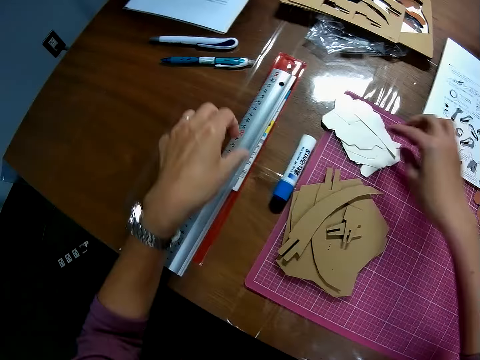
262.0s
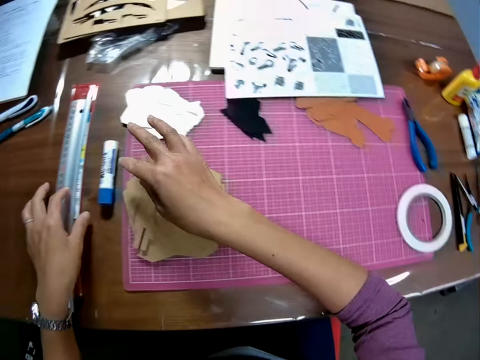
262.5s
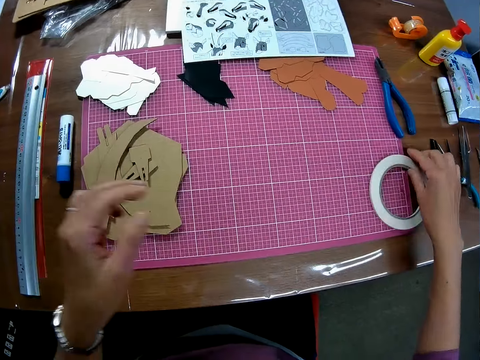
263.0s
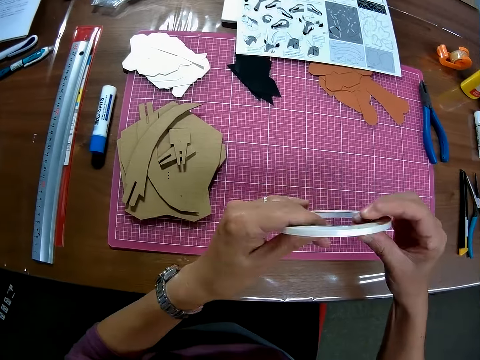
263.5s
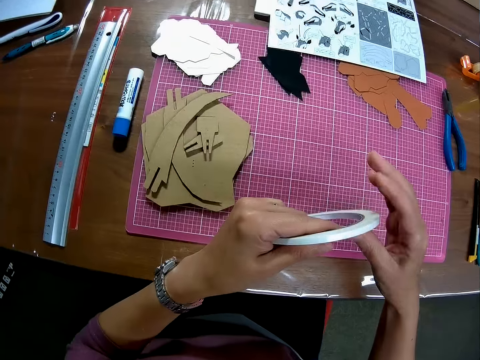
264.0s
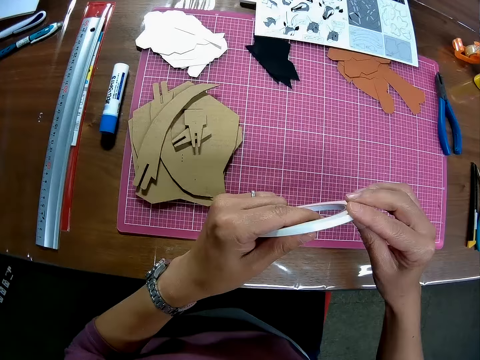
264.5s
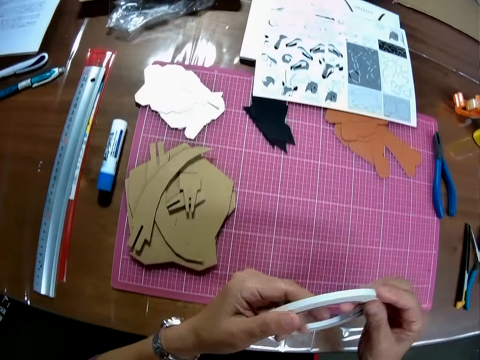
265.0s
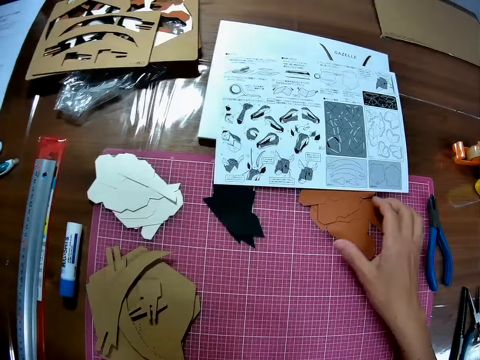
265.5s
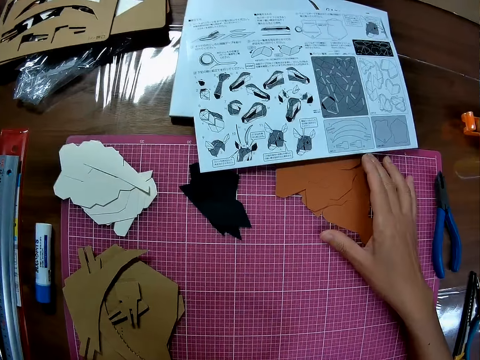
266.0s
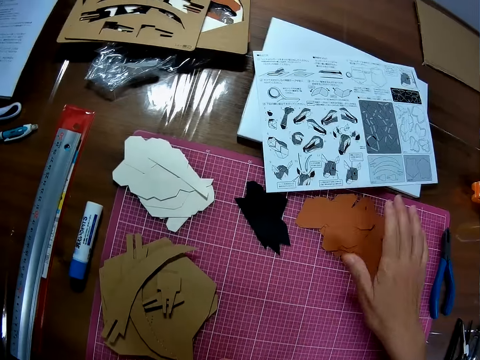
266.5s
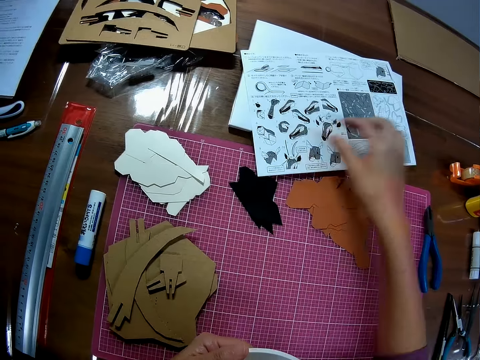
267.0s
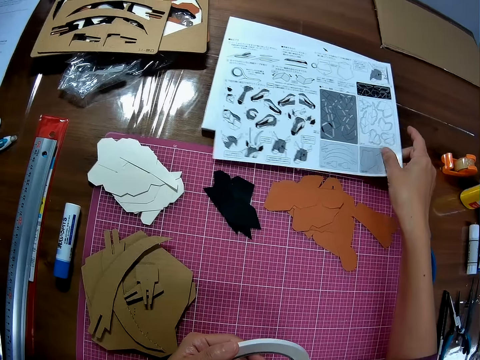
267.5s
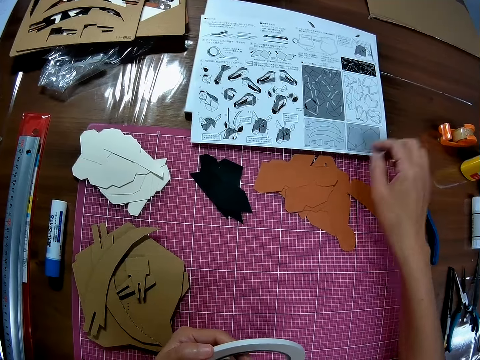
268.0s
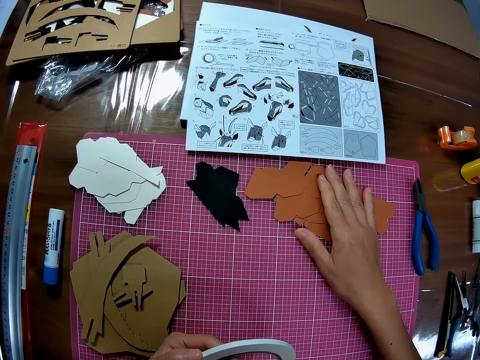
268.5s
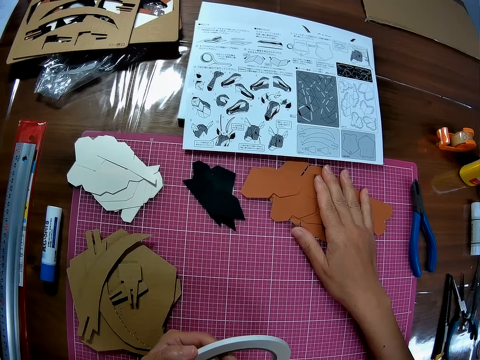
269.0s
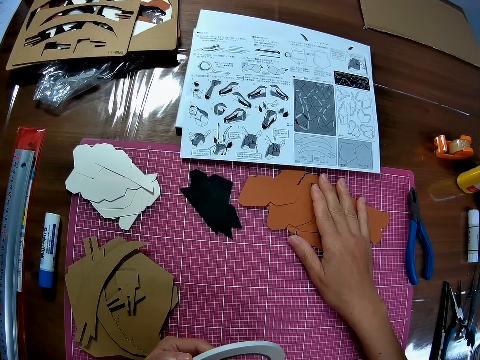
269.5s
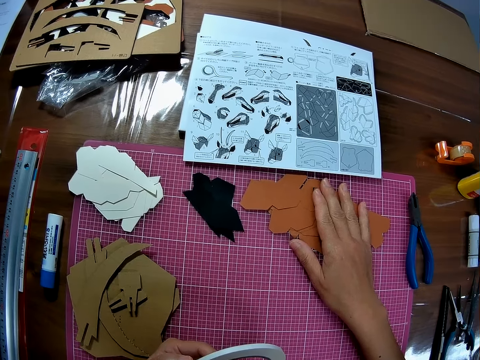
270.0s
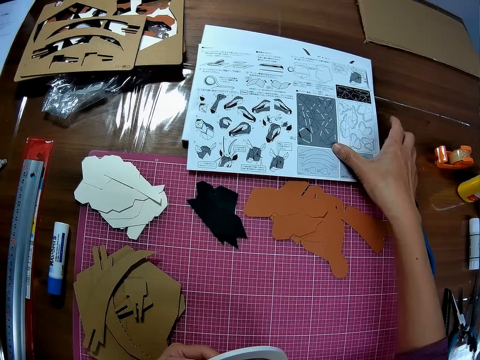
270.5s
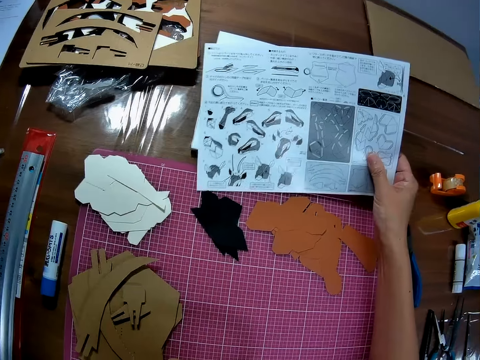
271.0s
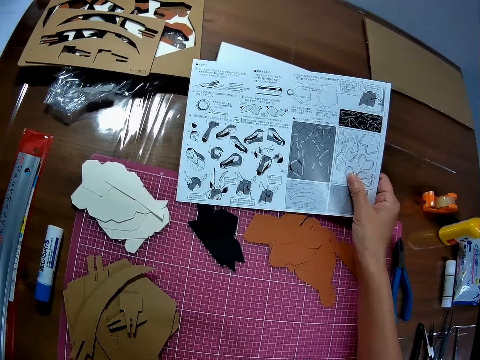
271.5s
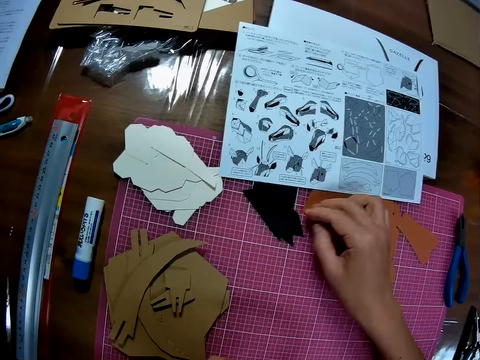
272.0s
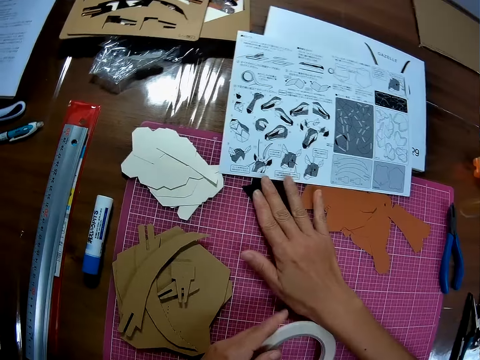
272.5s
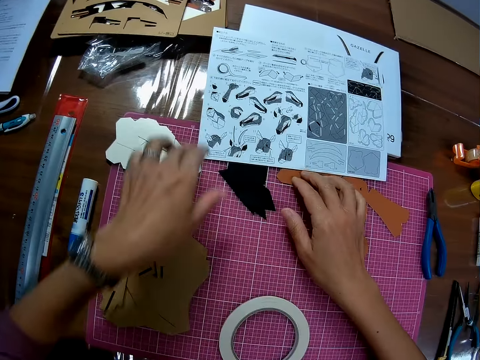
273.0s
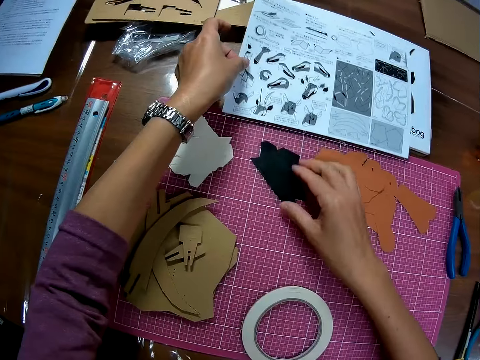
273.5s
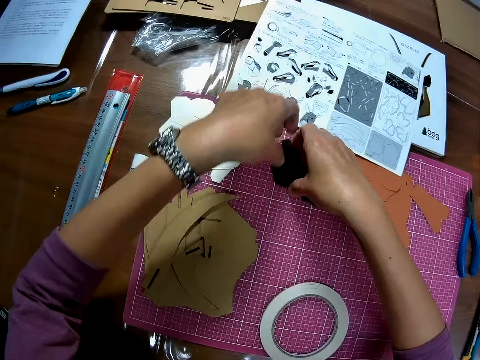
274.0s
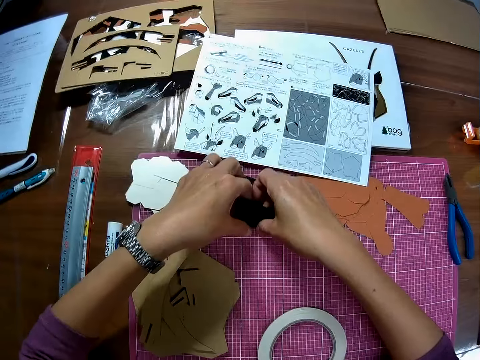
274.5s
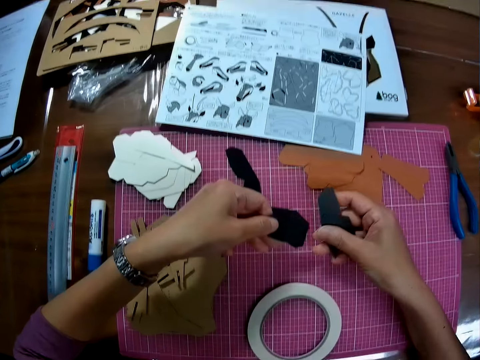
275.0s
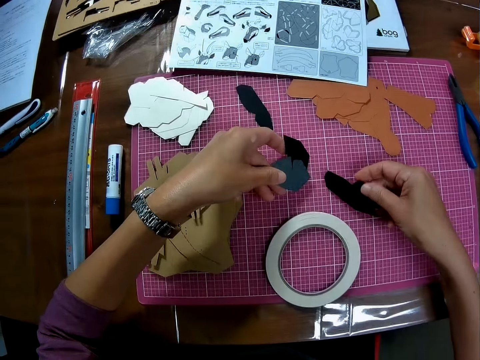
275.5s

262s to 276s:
The camera wearer puts the manual paper or instruction manual on the cutting mat. He picks the masking tape from the cutting mat. He holds the paper cutting. He touches the piece of craft with his right hand. He touches the instruction manual. He touches the pieces of craft with his right hand. He picks the instruction manual. He drops the instruction manual. He pulls his hand off the manual paper. He touches the black colored crafts. He holds the paper cutting. He drops the tape on the cutting mat. He adjusts the instruction manual with his left hand. He pulls the manual paper. He picks the pieces of black colored crafts from the cutting mat.

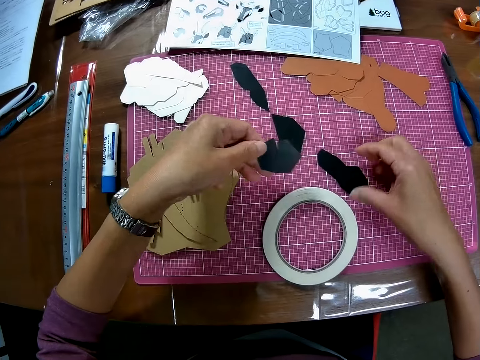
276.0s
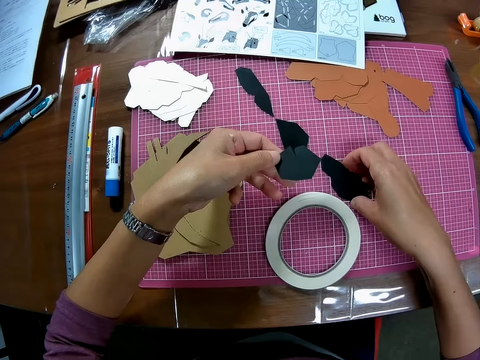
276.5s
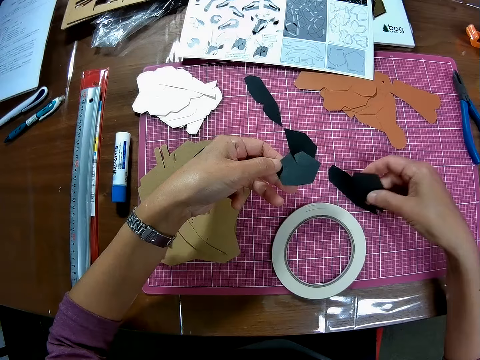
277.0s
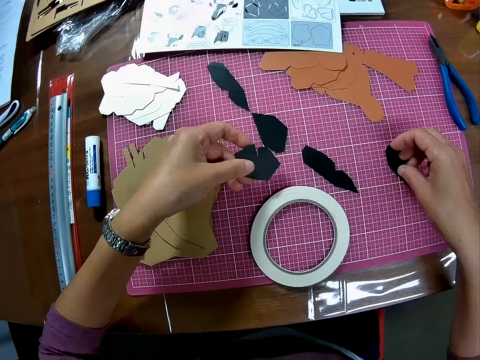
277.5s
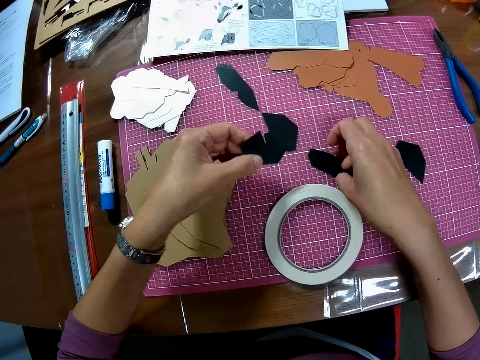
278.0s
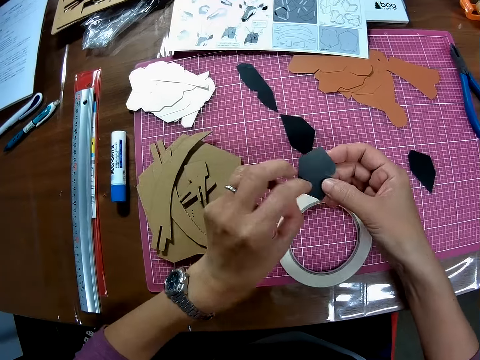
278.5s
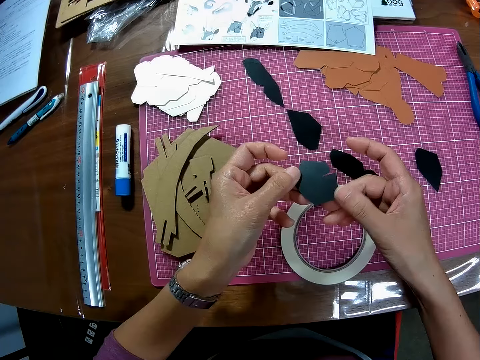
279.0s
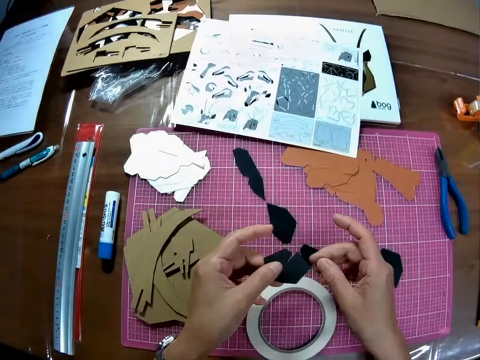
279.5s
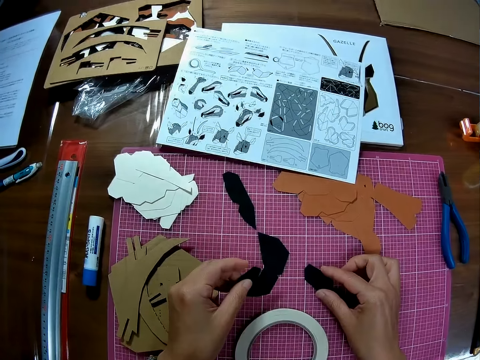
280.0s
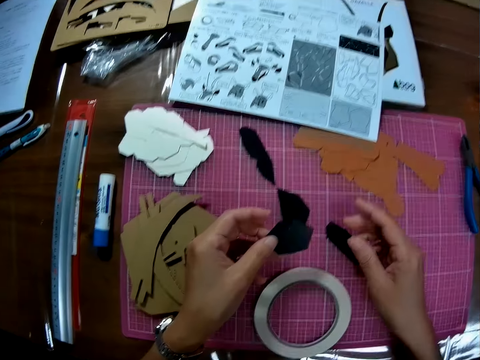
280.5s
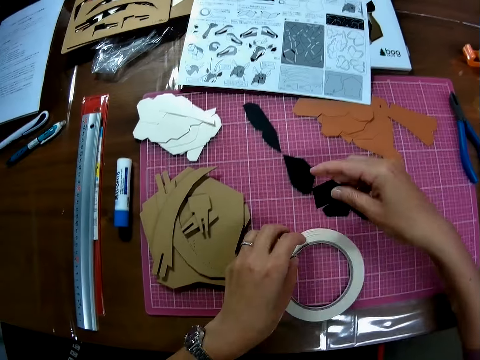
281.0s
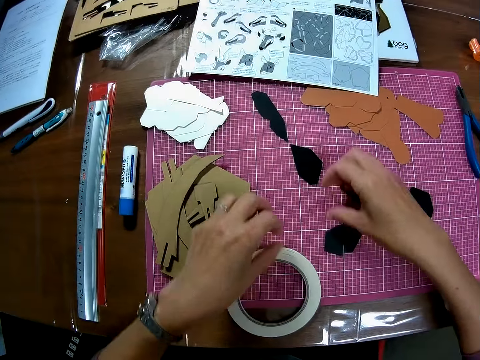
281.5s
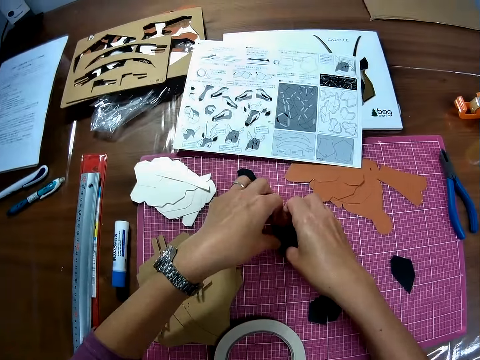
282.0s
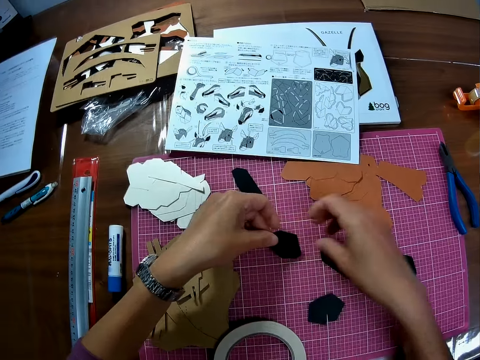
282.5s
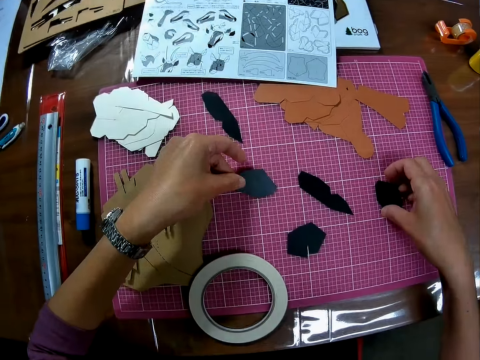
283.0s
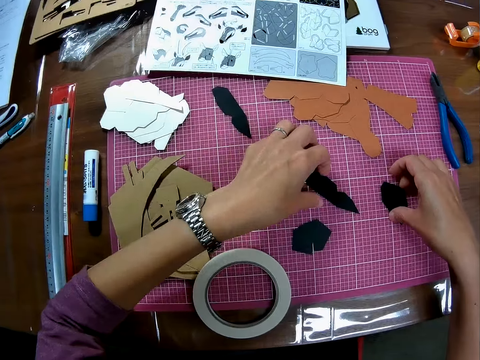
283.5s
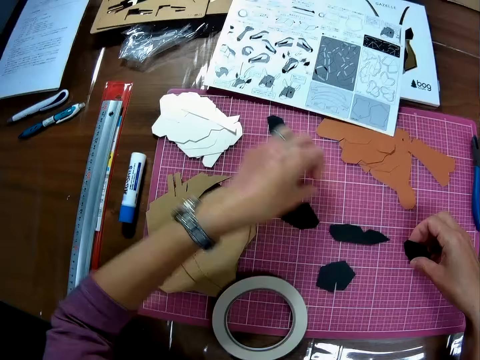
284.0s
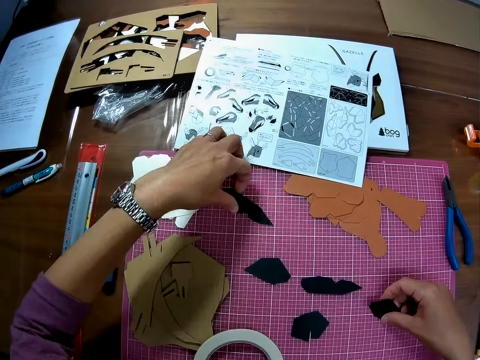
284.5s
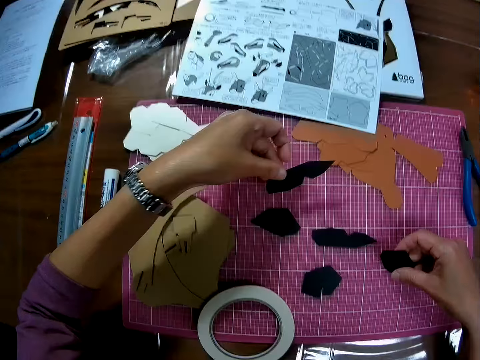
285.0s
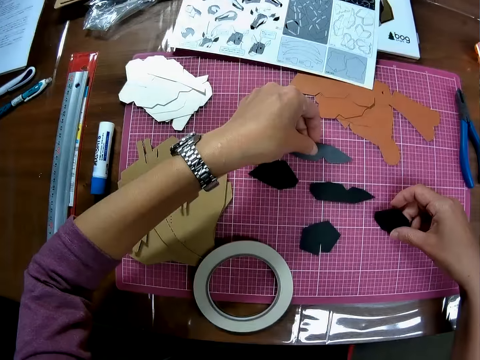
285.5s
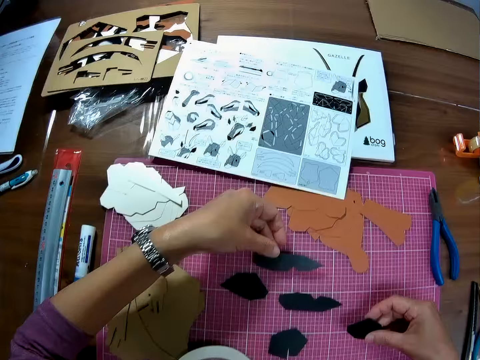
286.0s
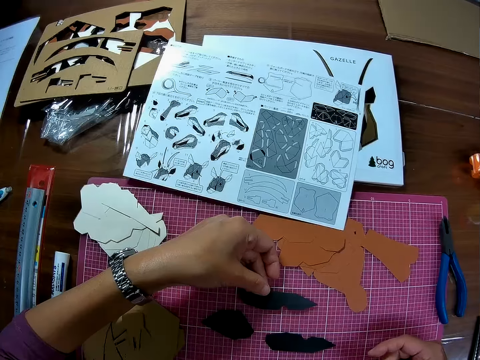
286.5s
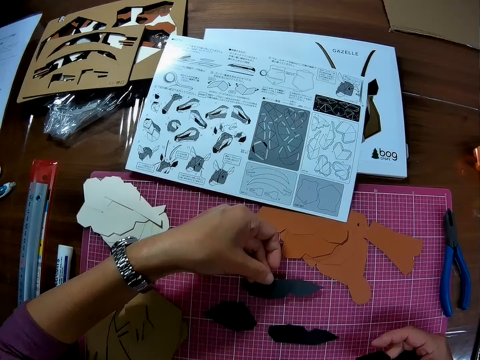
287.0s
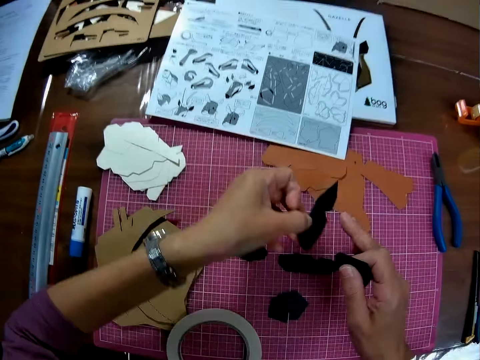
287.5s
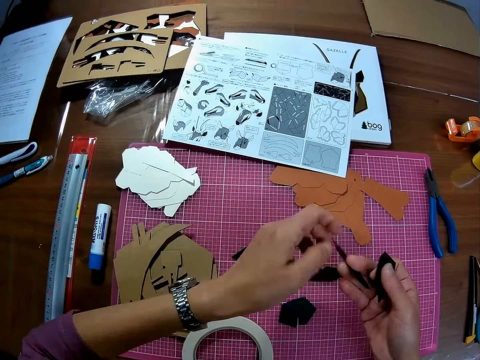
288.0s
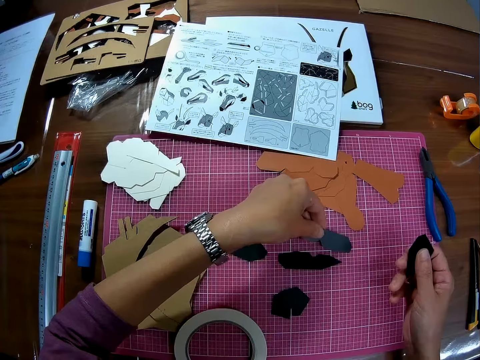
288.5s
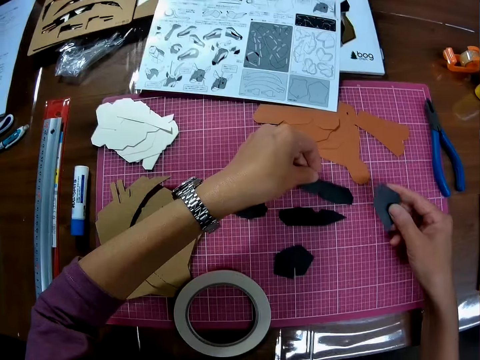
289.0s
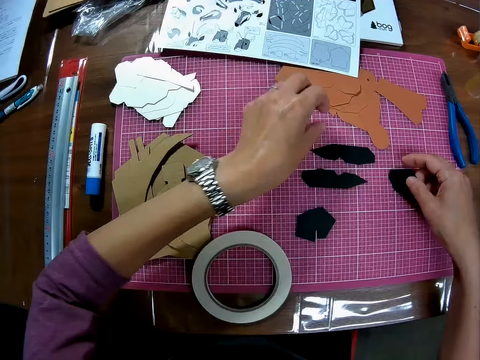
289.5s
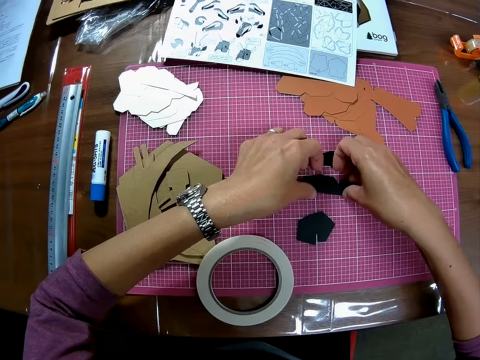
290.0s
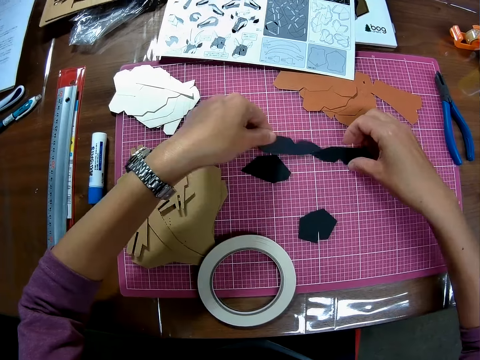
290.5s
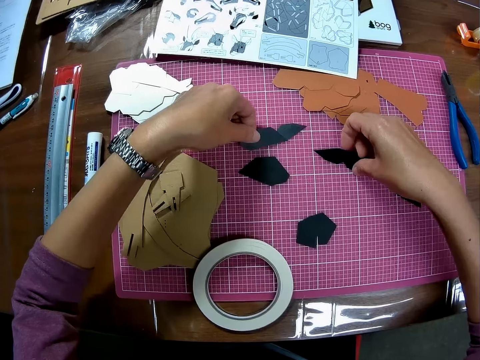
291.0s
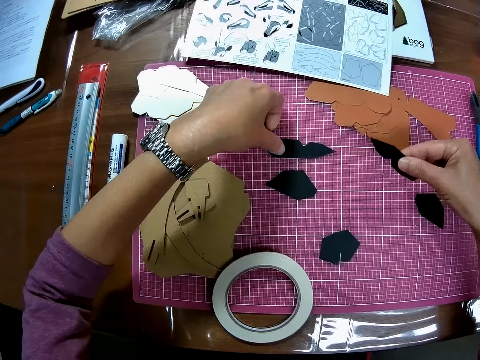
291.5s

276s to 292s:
The camera wearer arranges the black colored crafts on the cutting mat. They put the paper cutting on the cutting mat. They pick the paper cutting, put the paper cutting on the cutting mat, hold the paper cutting, flip the paper cutting and hold the paper cutting with both hands. They pick the paper cutting. They switch the paper cutting to the other hand. They move the masking tape on the cutting mat. They hold the paper cutting. They drop the black colored craft on the cutting mat. They pick the paper cutting. They arrange the black colored crafts on the cutting mat. They put the paper cutting on the cutting mat. They pick the paper cutting. They pick pieces of plastic. They put them aside. They arrange the pieces of plastic.
